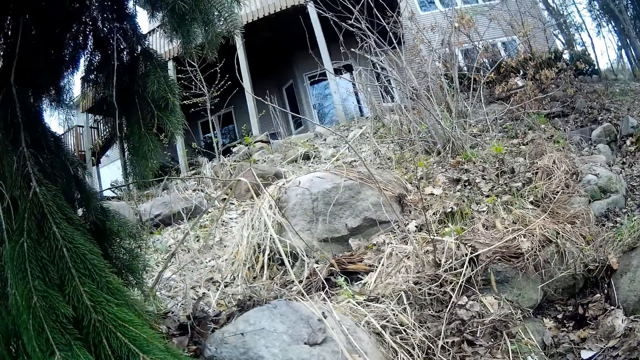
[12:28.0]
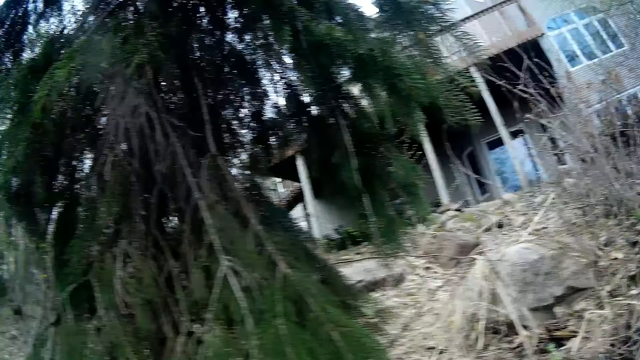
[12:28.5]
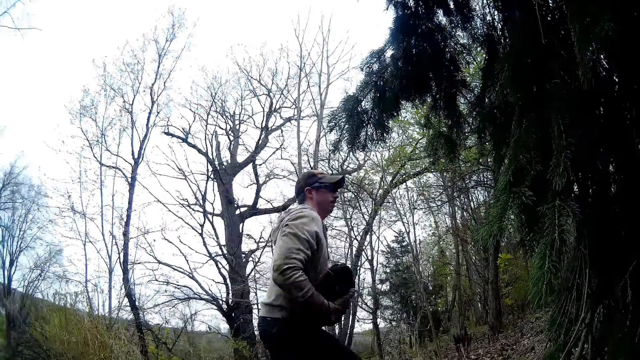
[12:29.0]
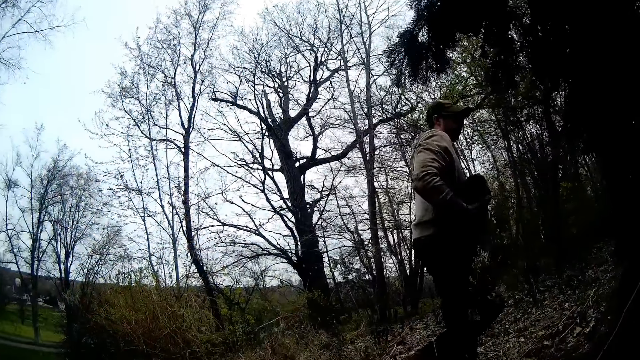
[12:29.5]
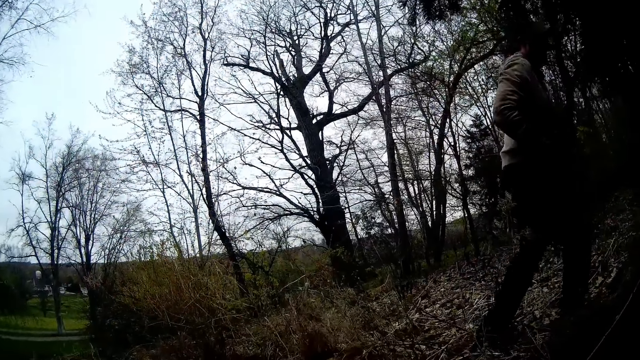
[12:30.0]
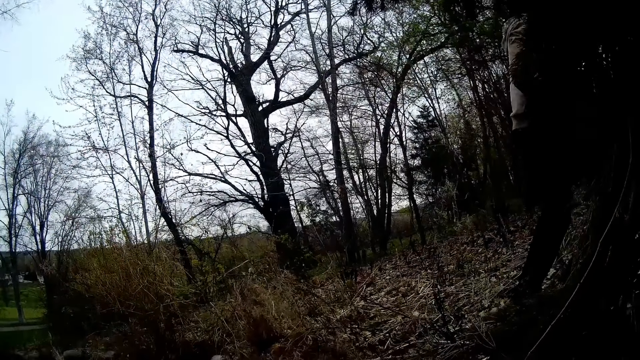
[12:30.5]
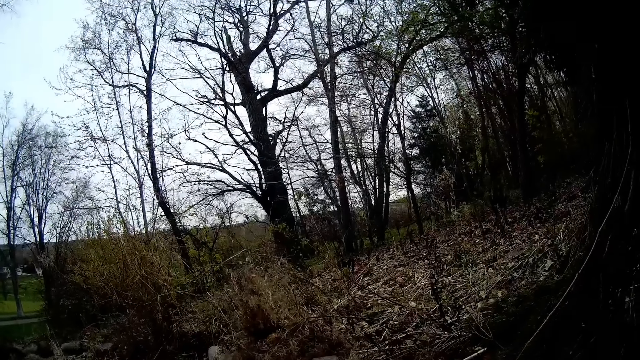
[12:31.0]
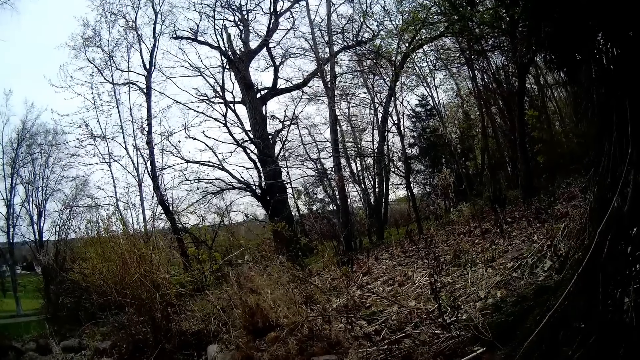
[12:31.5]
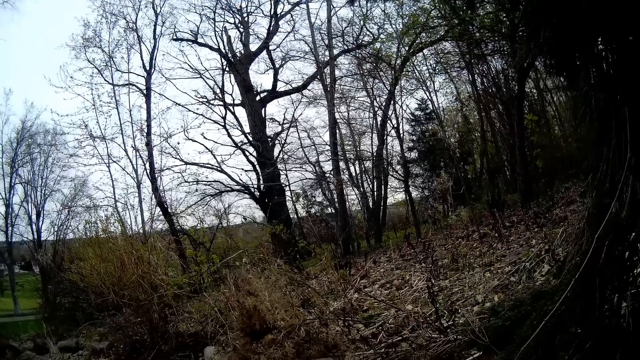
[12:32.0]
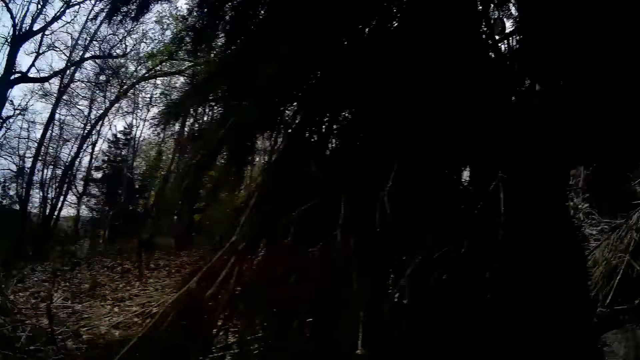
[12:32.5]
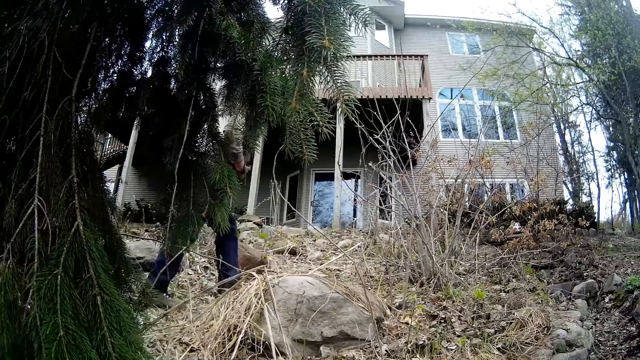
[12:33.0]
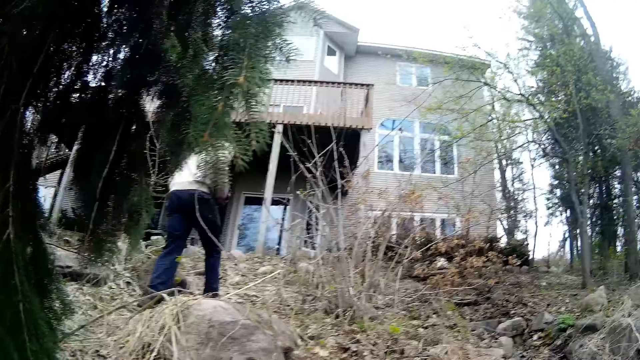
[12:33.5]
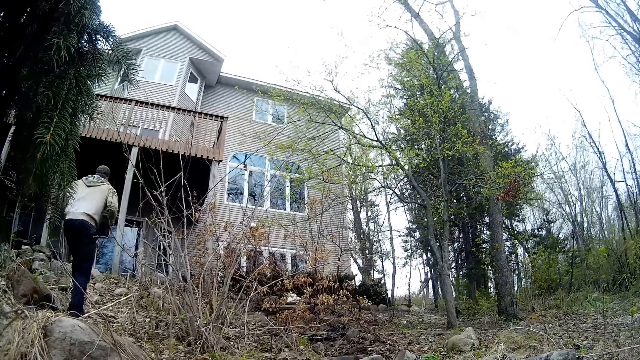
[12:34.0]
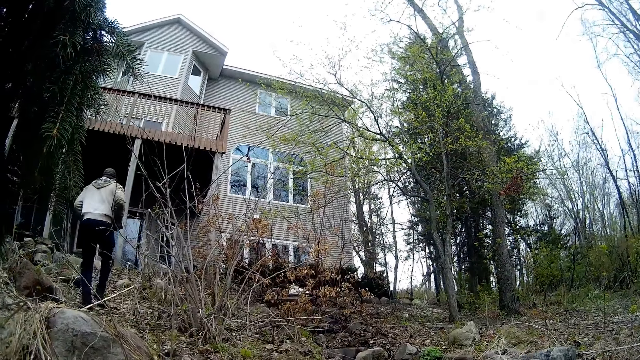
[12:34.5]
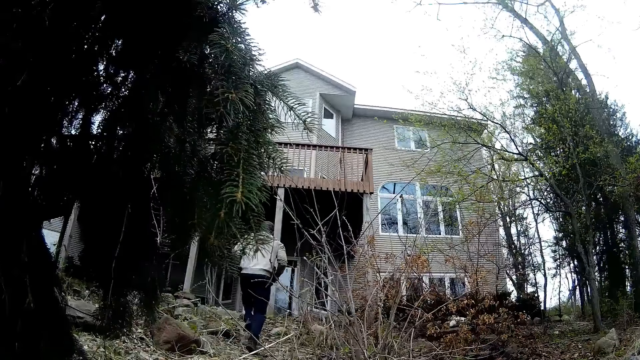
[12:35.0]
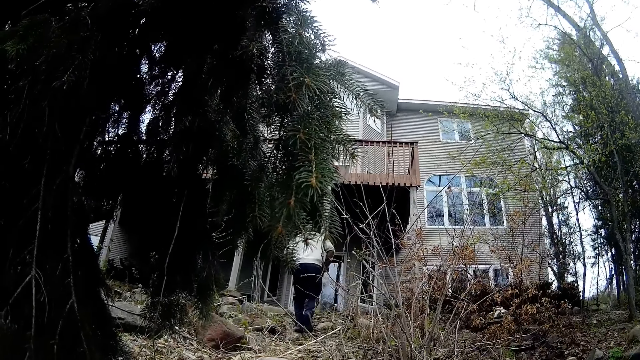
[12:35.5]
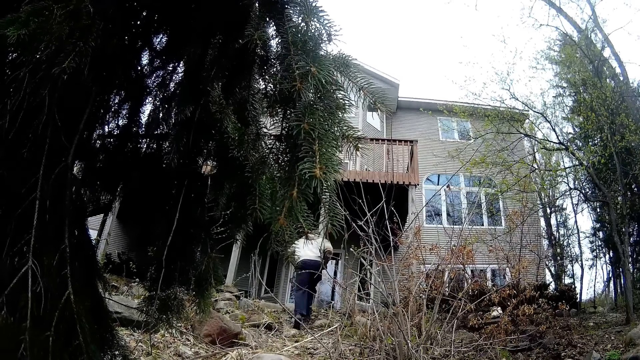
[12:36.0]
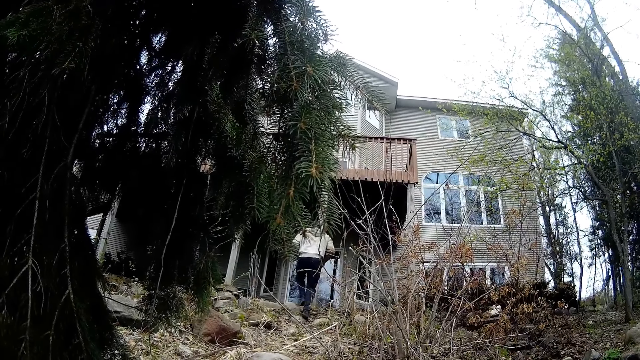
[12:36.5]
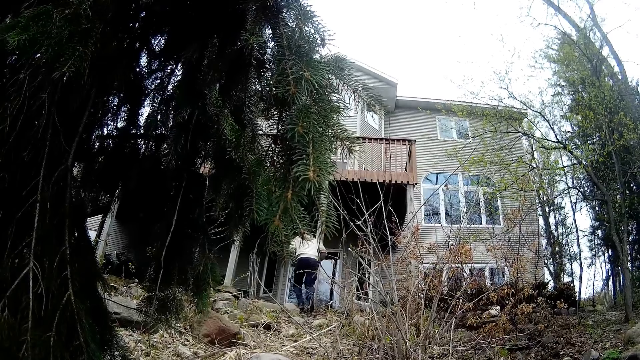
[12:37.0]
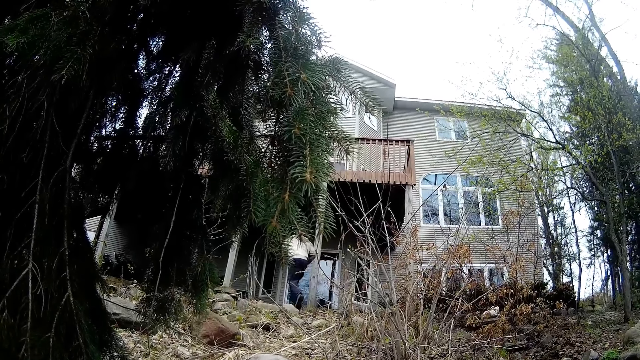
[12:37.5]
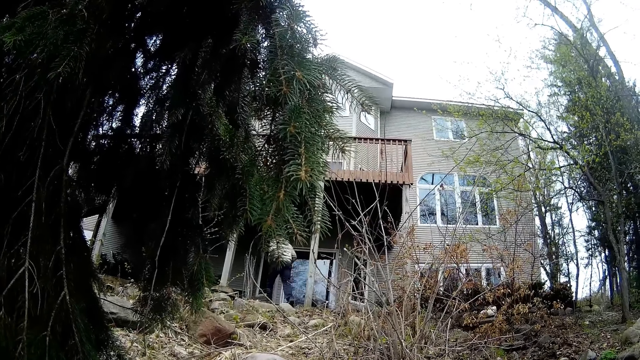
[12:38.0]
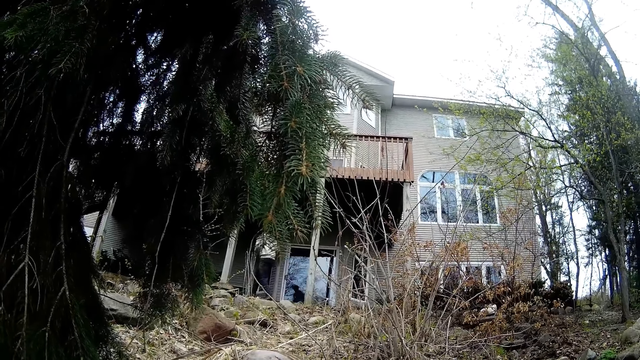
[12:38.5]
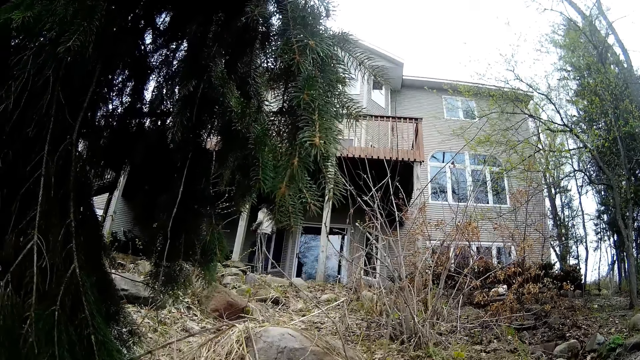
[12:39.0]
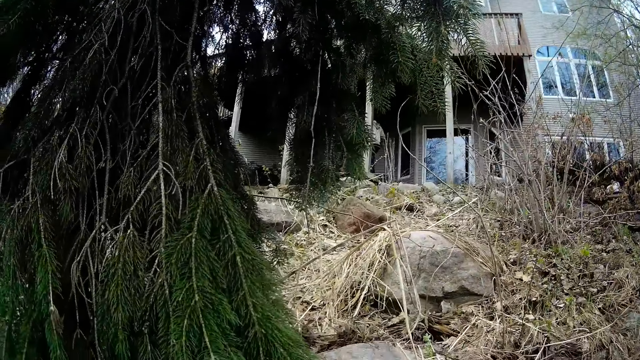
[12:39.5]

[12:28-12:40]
The man carries a stone up a hill.

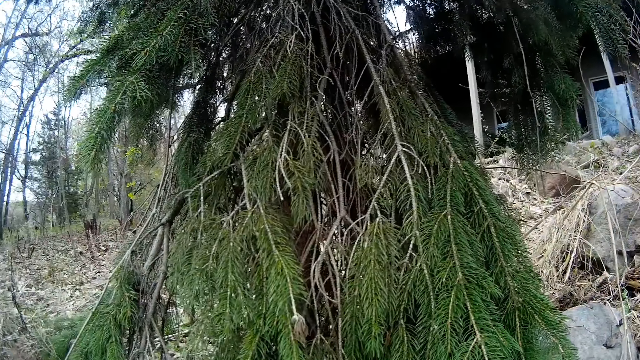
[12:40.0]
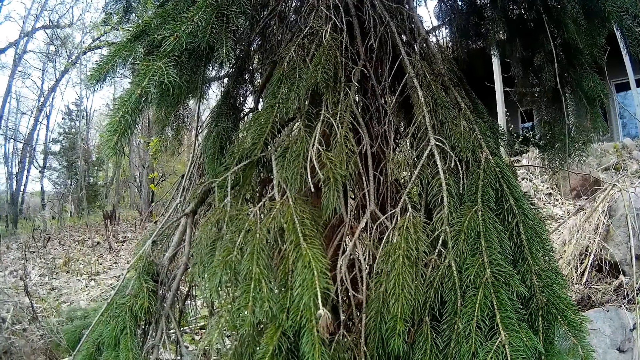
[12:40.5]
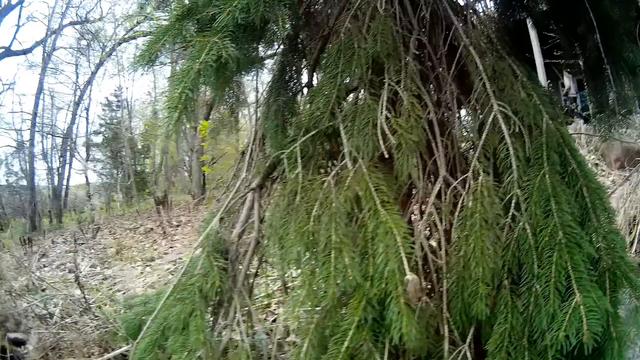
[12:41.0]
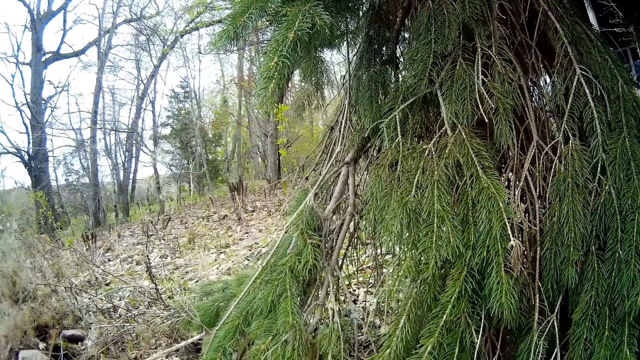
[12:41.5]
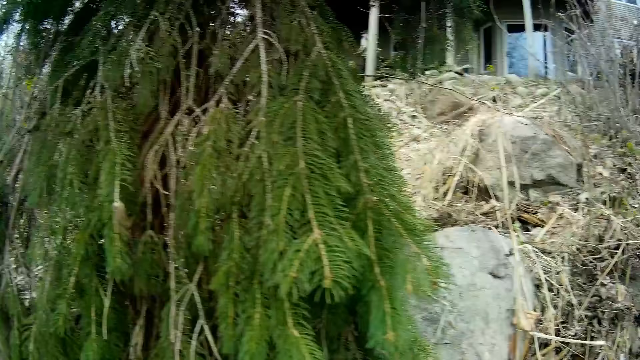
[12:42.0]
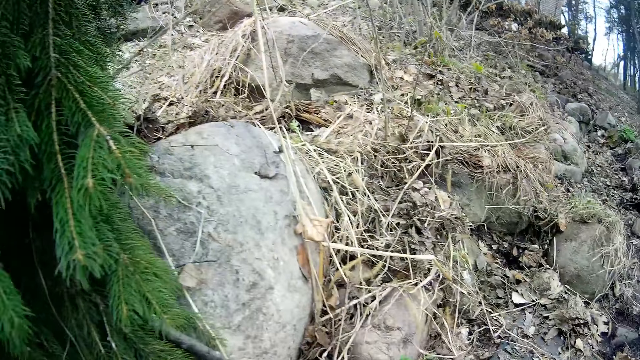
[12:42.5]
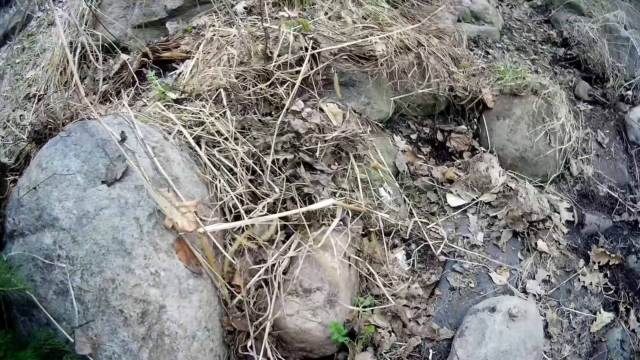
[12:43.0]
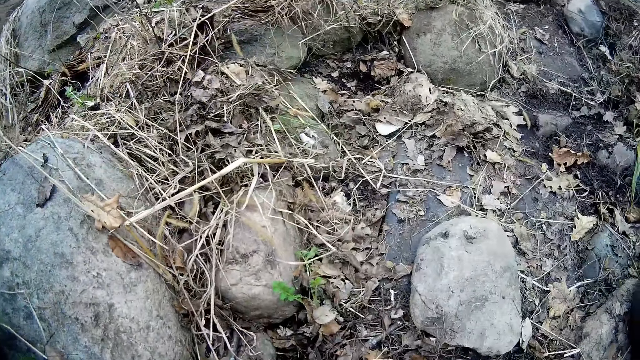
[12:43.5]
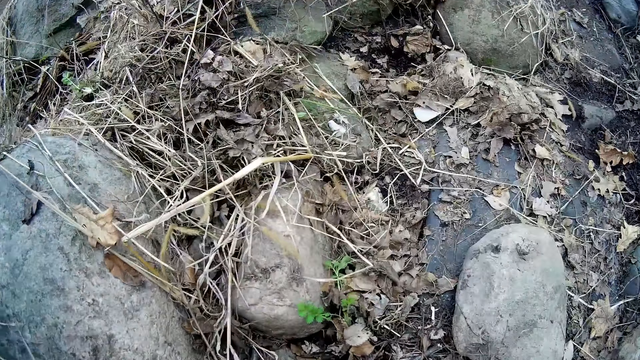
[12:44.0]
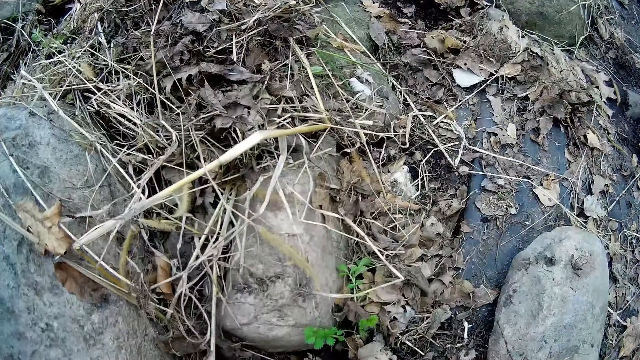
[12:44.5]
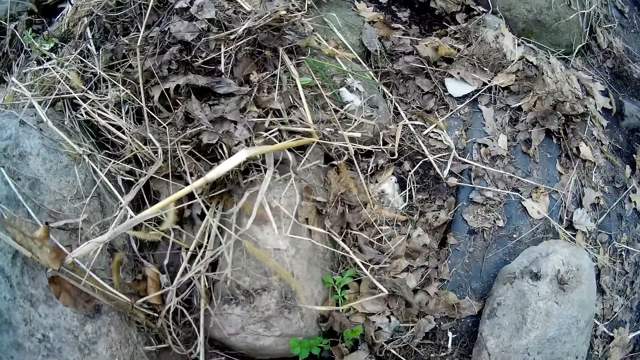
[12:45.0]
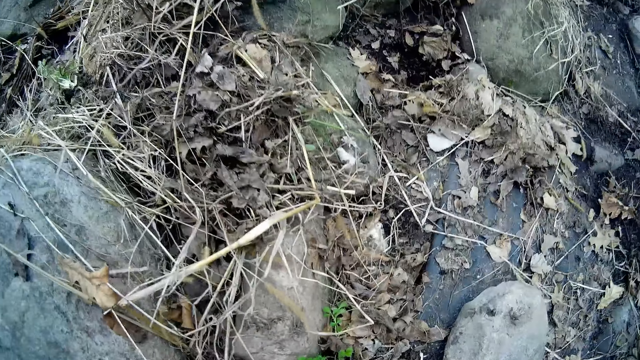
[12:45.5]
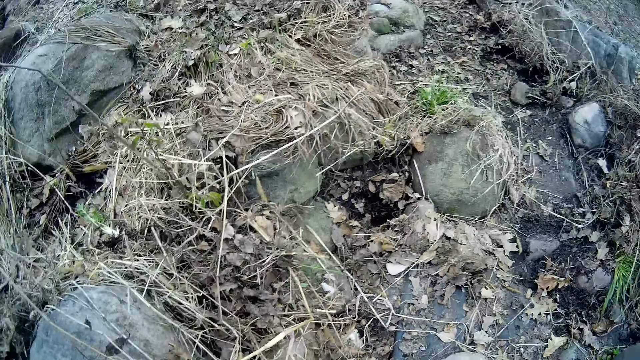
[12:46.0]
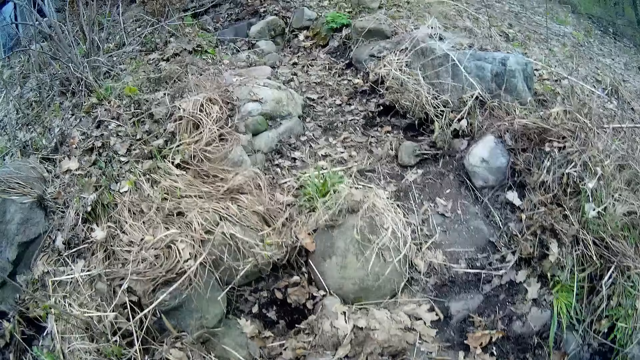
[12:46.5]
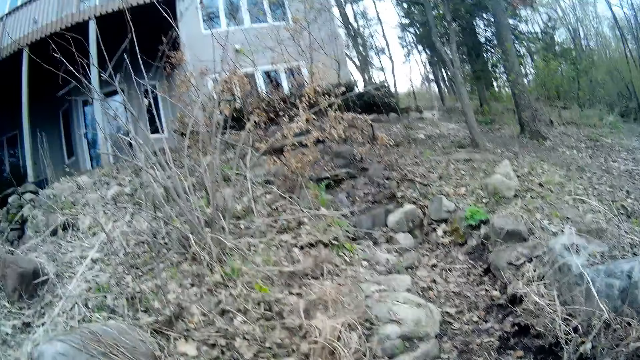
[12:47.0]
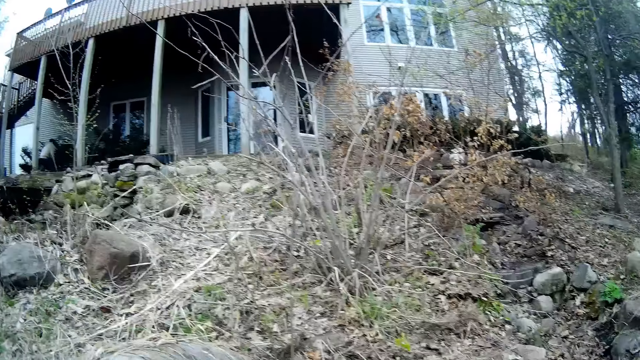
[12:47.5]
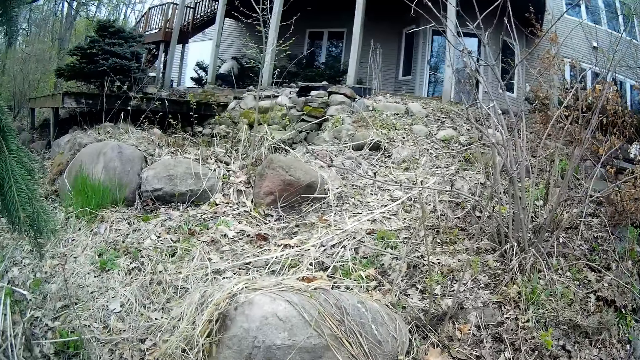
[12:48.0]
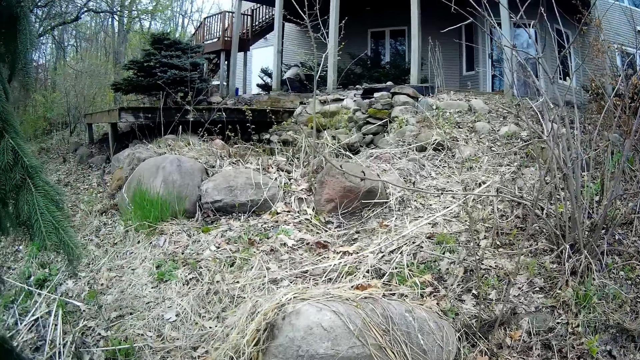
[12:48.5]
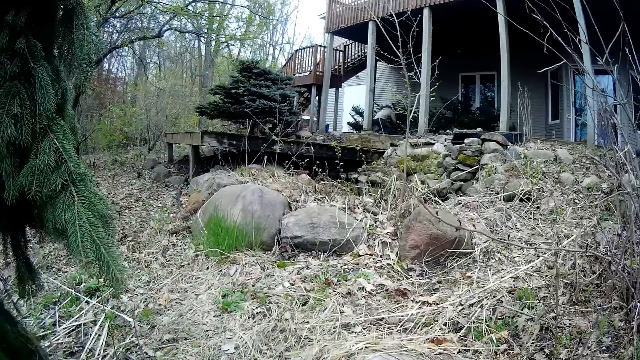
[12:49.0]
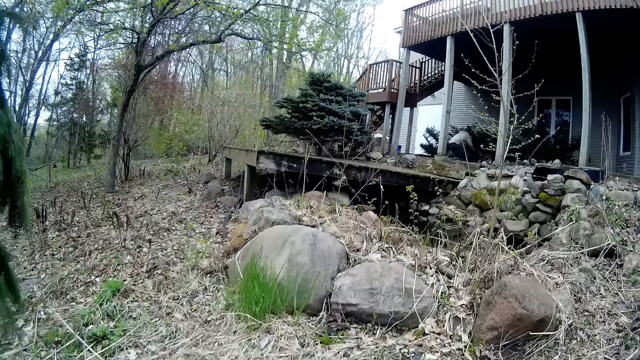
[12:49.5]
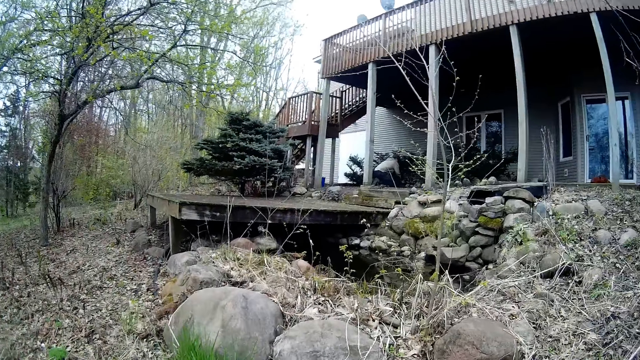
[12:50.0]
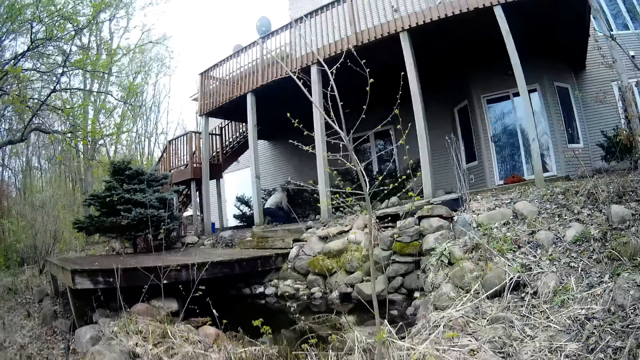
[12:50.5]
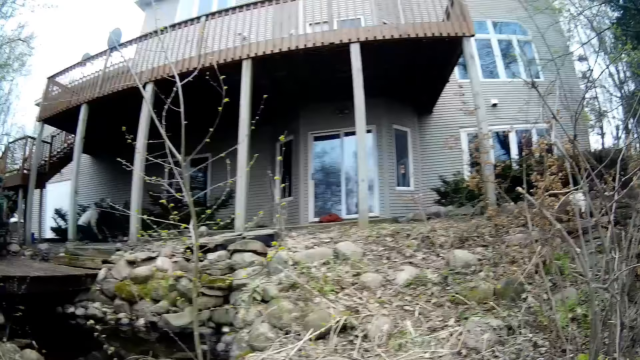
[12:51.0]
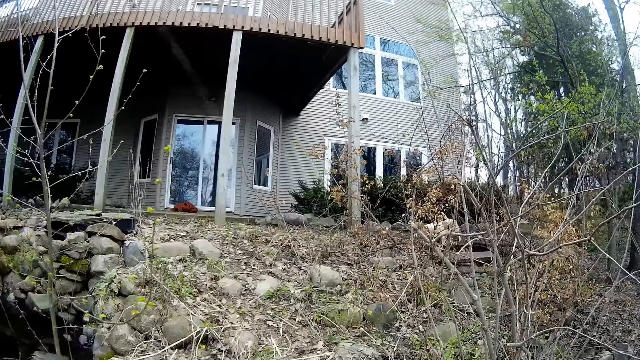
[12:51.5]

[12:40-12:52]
The camera wearer touches the dry plants on the ground. They walk in the bush.
